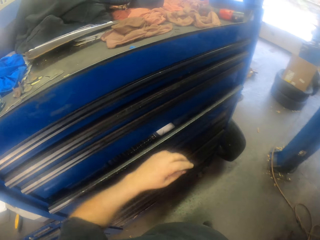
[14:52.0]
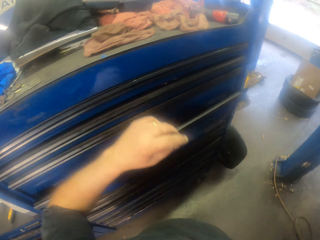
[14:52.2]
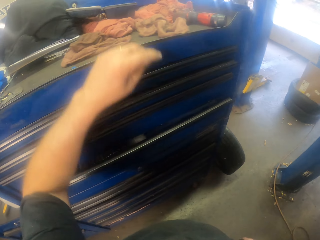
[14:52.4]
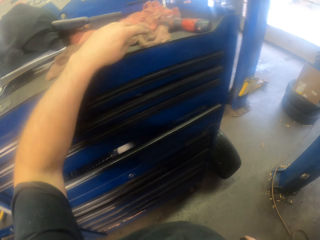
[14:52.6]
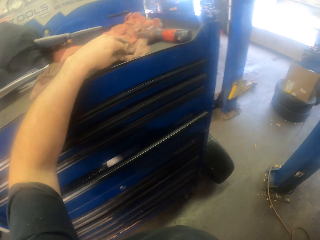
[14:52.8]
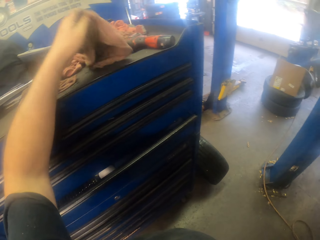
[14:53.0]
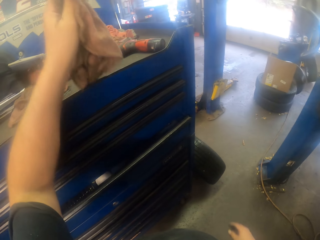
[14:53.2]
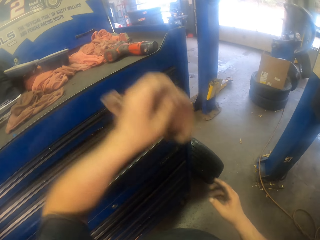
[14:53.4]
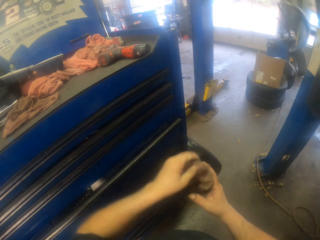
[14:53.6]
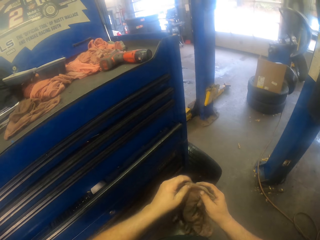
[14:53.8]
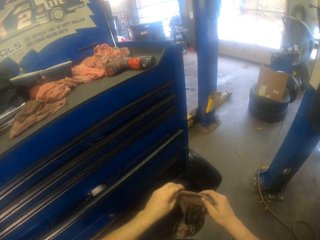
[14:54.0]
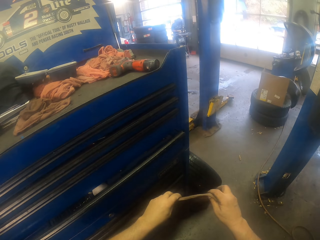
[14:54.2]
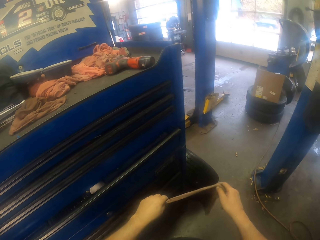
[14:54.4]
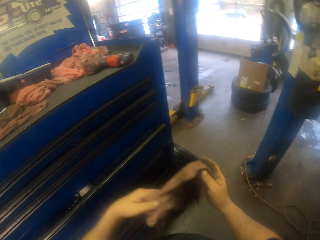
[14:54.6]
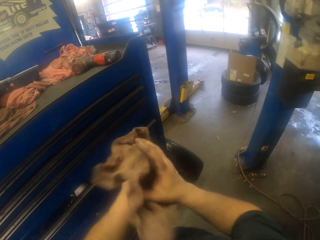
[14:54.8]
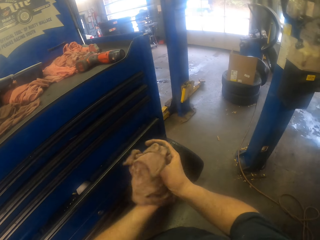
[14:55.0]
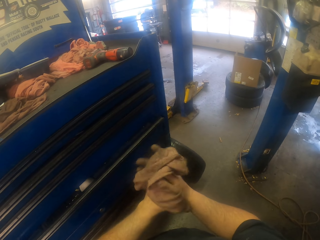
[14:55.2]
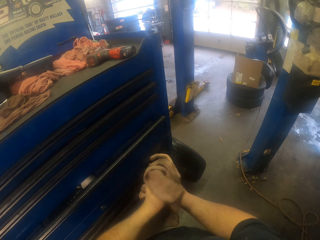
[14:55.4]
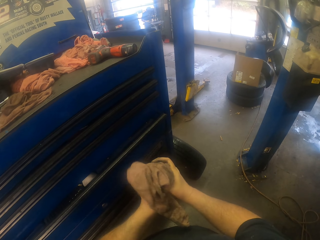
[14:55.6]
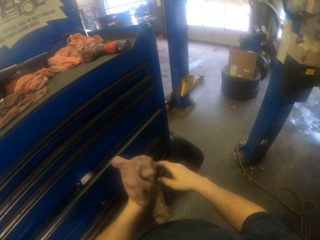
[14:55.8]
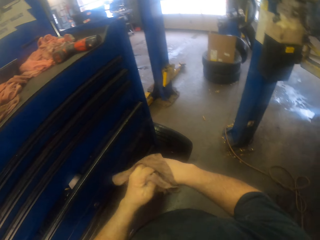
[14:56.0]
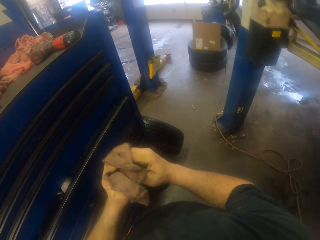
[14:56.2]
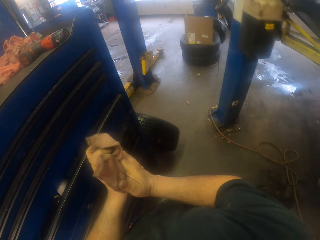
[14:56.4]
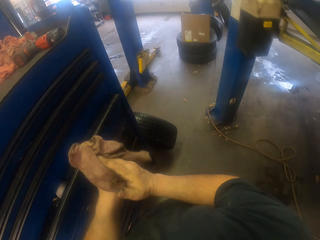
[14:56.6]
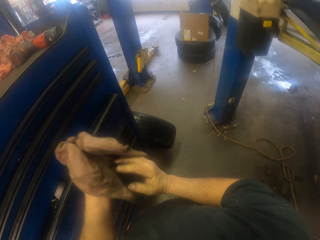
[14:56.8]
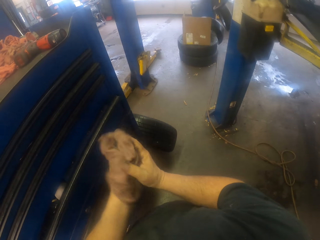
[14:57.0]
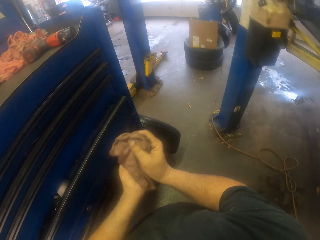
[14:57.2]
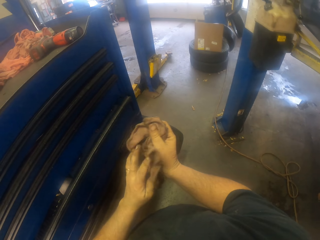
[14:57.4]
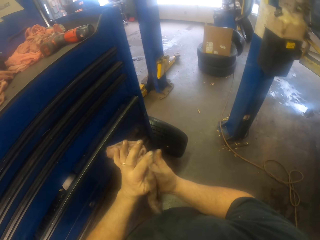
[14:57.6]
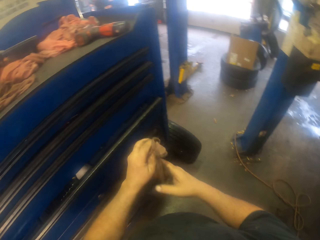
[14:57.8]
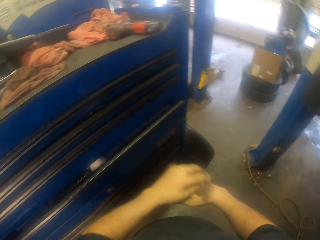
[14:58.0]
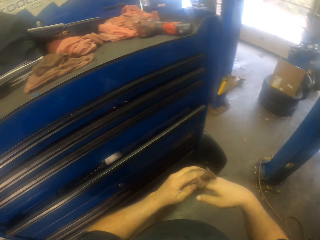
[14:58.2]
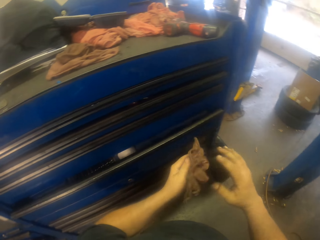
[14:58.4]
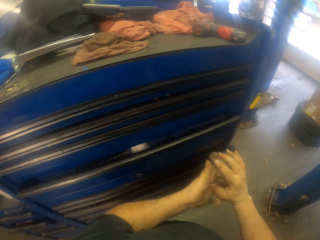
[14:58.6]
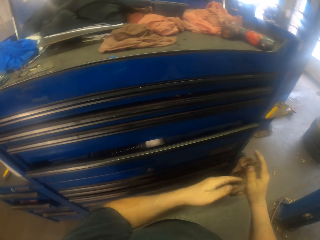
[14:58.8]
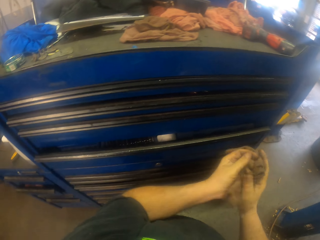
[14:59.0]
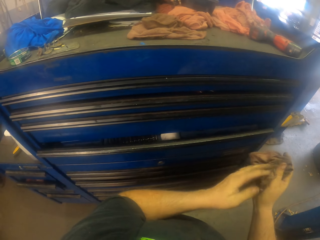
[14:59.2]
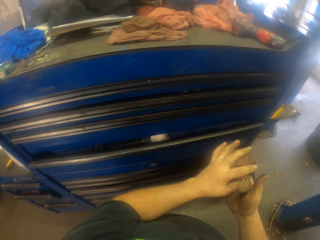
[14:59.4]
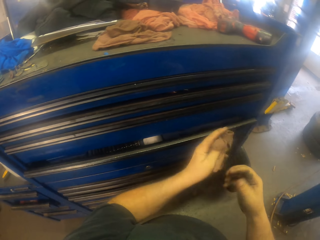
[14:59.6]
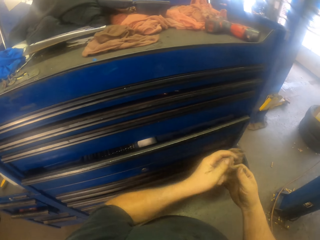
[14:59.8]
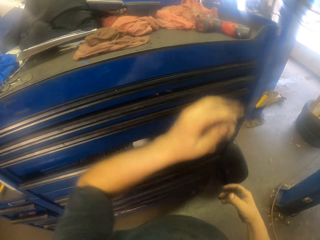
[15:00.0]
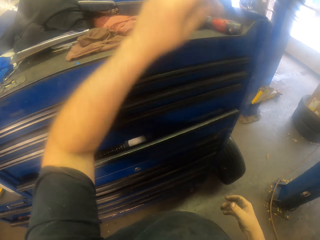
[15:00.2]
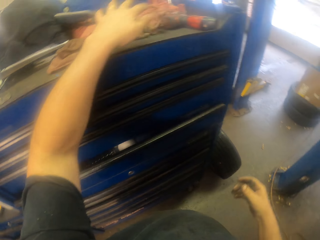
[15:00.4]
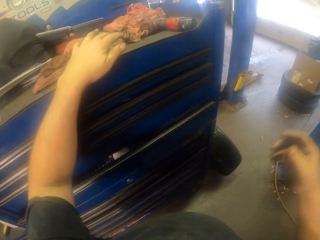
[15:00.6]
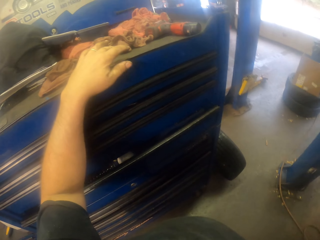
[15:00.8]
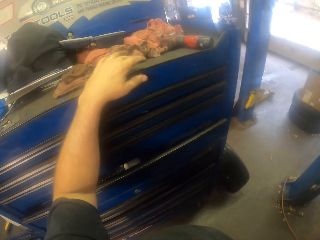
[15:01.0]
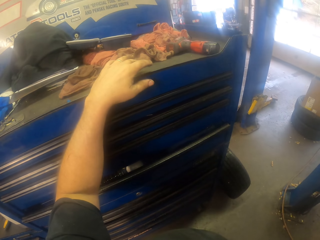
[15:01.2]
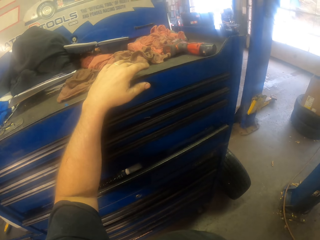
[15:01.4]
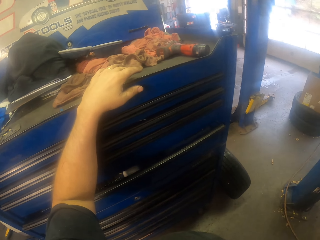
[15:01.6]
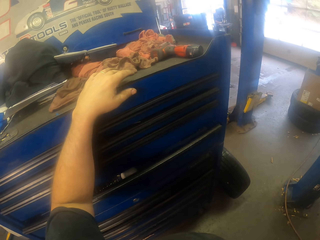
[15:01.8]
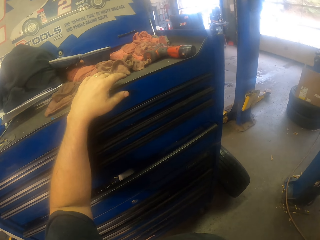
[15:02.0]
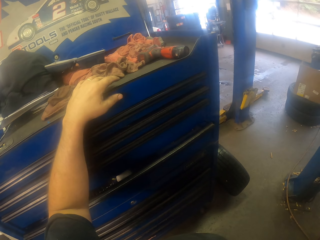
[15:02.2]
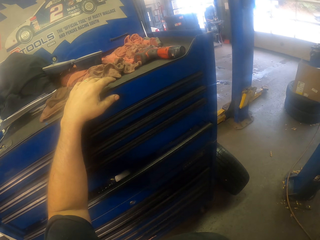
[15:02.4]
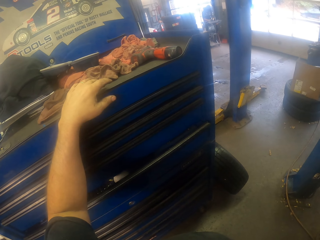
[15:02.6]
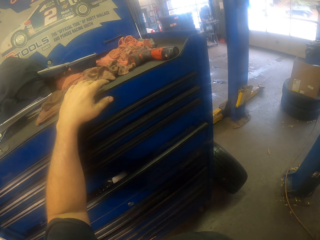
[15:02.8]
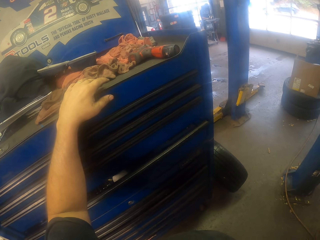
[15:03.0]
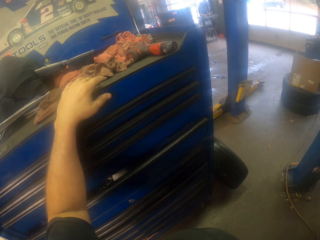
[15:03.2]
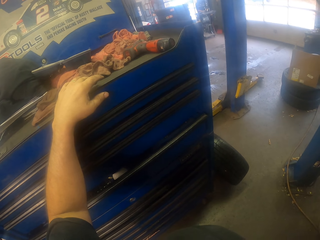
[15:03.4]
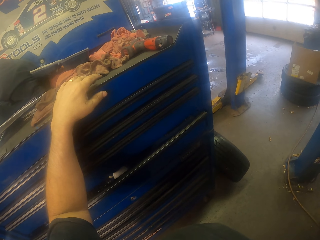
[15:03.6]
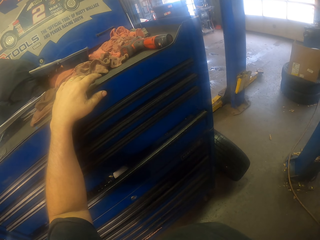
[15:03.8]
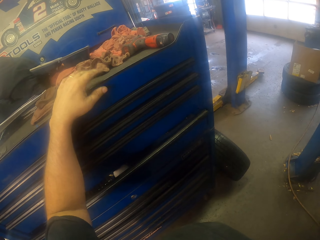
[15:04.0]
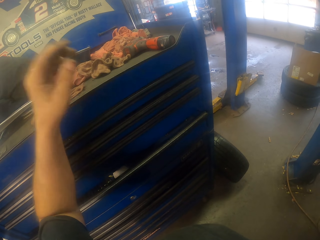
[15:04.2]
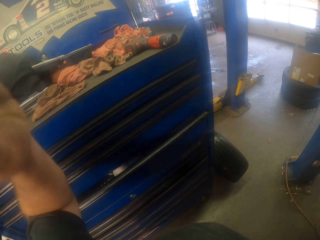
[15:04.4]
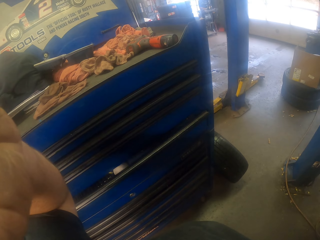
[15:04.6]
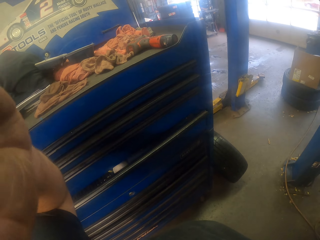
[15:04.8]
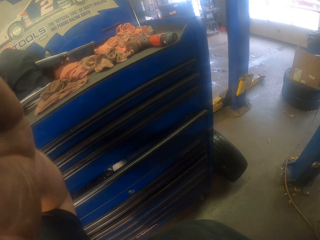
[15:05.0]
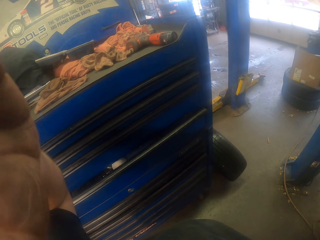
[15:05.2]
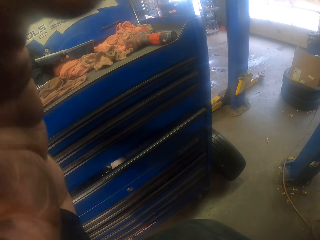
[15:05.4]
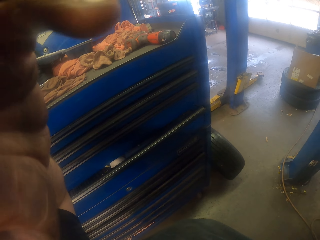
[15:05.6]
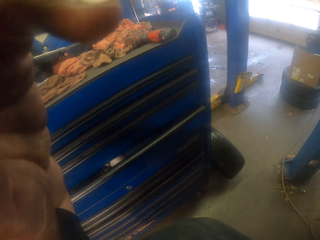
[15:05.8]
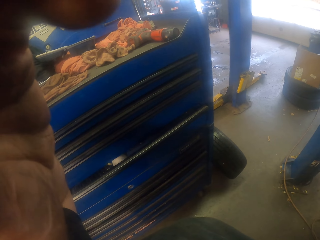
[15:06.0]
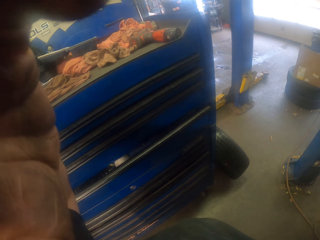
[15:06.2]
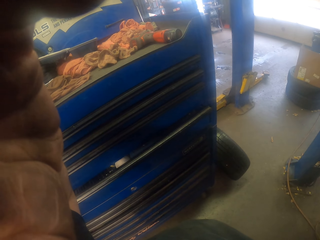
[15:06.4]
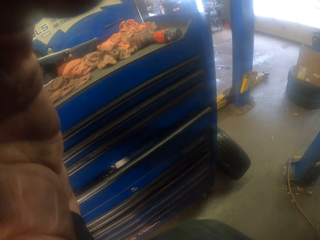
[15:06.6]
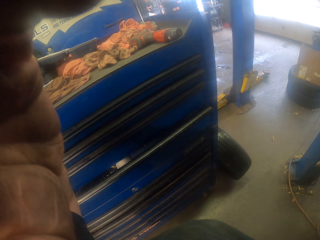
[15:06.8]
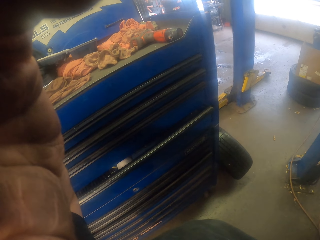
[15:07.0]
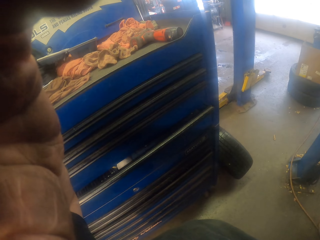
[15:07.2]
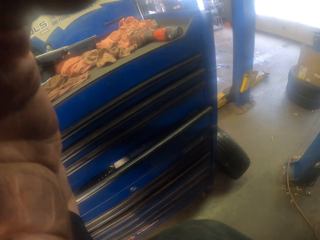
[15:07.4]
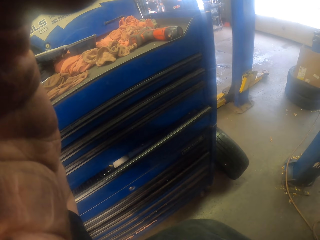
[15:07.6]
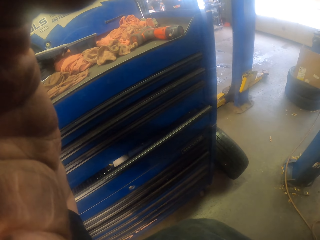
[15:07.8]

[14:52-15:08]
The camera wearer picks a cloth. They hold the cloth with the right hand. They stretch the cloth. They wipe hands with the cloth. They turn to the side. They throw the cloth on a tool box. They lift a hand.
